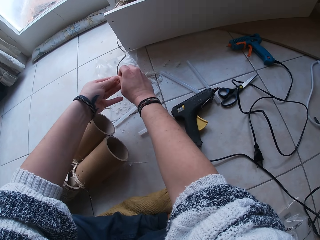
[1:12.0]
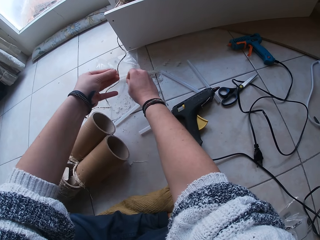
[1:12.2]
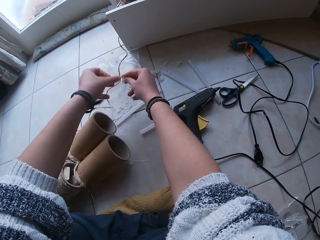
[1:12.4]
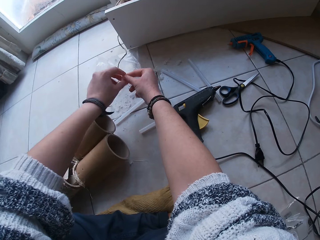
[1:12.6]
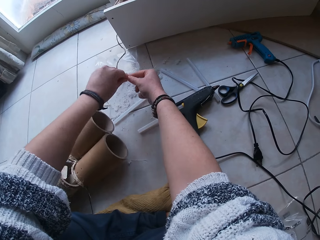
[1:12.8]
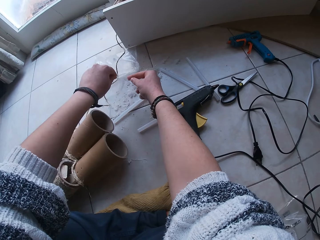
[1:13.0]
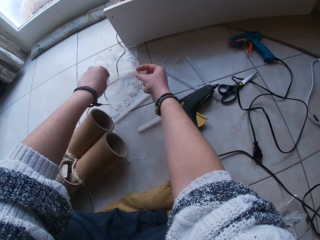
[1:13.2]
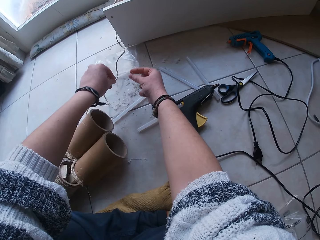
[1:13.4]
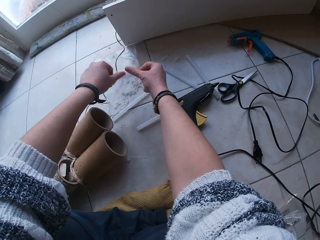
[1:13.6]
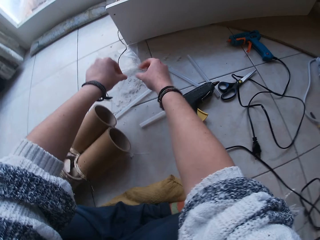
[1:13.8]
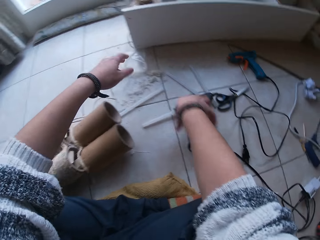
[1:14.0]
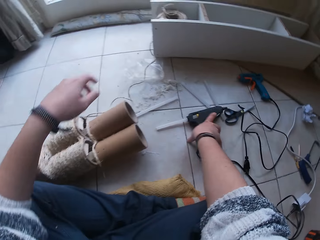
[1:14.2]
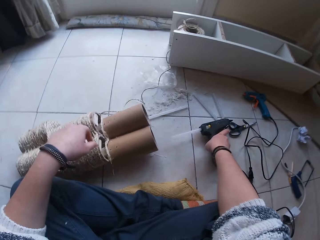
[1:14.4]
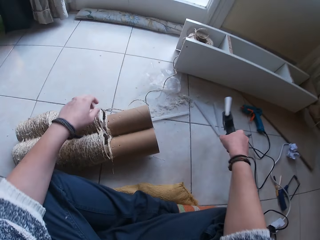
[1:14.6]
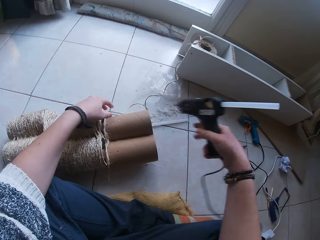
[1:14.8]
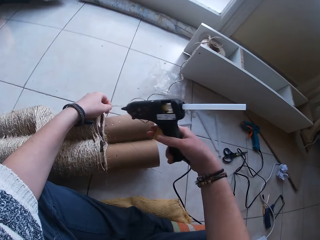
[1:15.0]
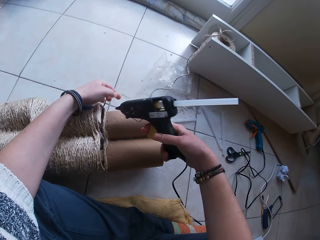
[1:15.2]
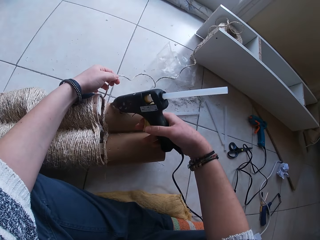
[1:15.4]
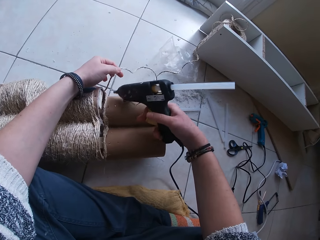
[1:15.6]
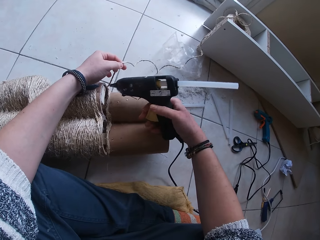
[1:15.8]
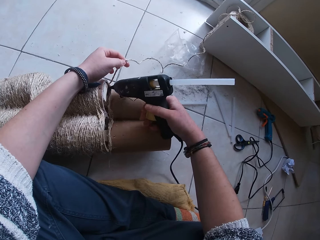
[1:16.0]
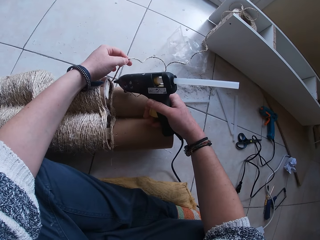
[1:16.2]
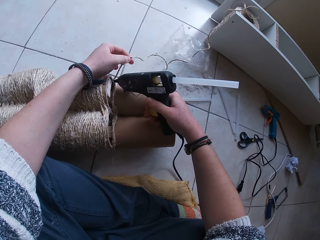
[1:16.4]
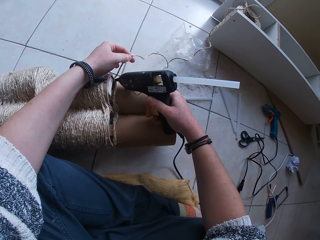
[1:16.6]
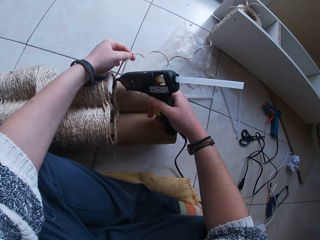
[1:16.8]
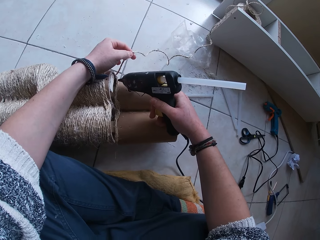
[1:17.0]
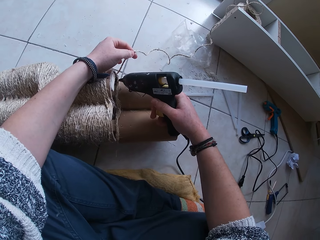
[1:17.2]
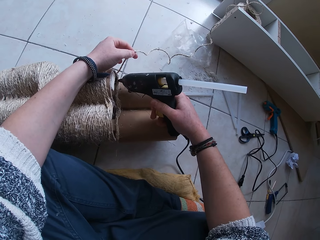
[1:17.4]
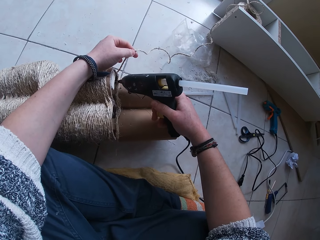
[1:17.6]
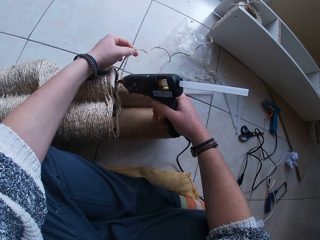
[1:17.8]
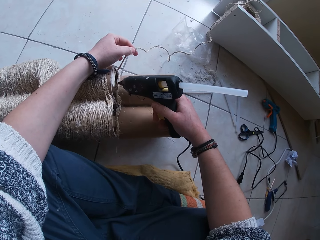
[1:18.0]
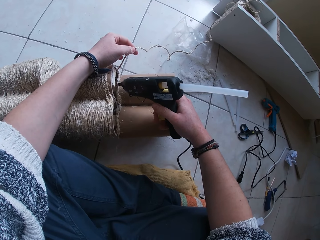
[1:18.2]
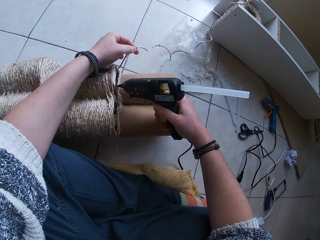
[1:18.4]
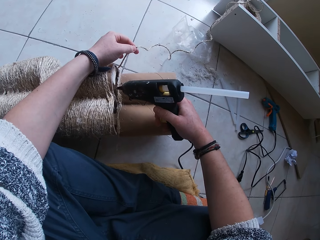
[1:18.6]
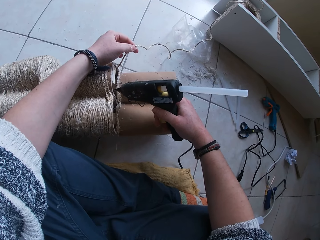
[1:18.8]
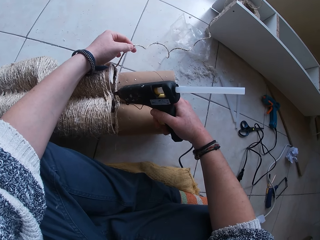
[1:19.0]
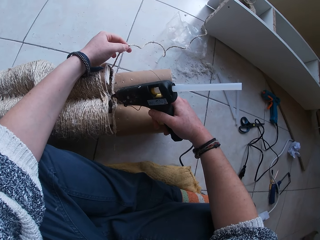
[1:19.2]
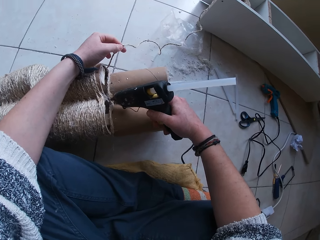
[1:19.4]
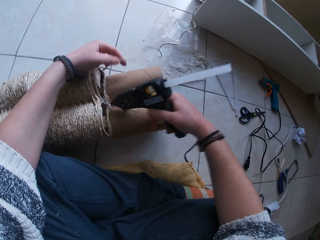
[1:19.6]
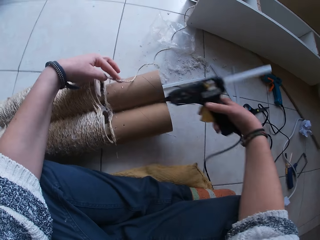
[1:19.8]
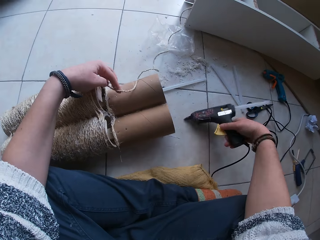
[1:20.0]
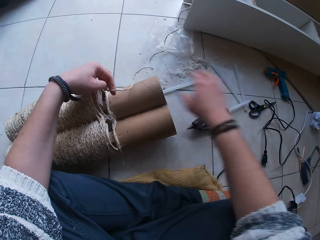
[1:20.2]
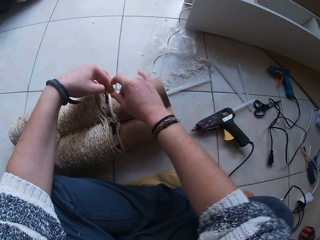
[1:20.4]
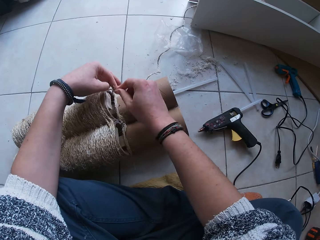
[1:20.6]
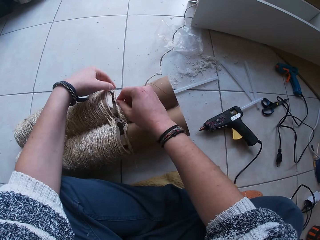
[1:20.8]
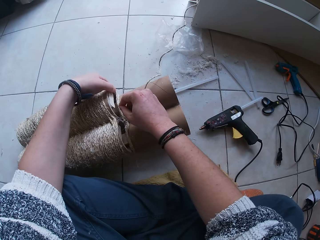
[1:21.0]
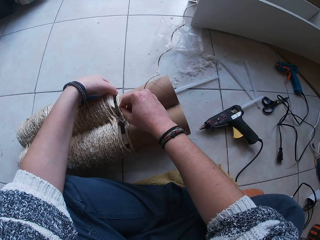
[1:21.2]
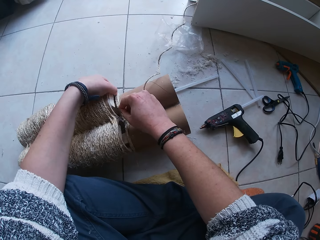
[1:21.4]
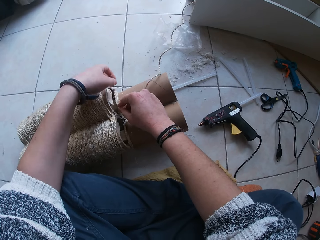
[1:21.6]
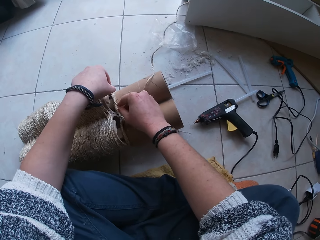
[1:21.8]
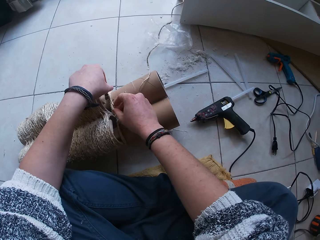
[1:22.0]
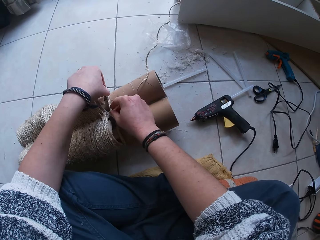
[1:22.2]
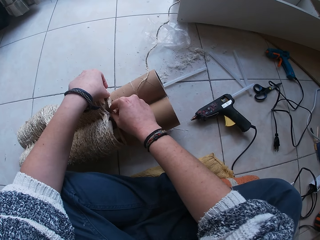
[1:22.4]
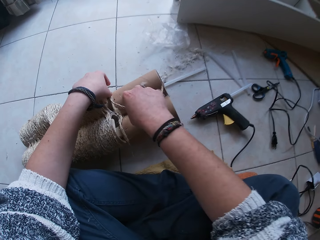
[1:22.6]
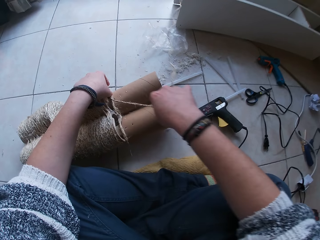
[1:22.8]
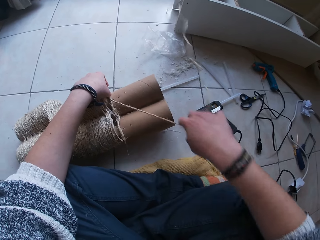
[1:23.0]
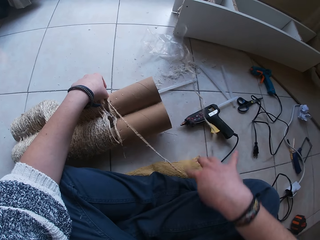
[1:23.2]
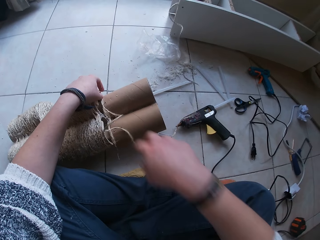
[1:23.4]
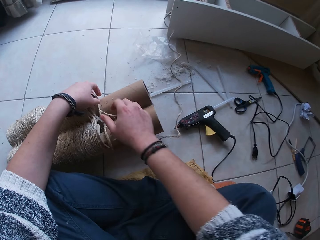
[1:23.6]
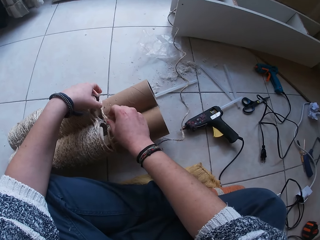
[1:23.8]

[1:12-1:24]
The camera wearer drops the sisal remains on the floor. She picks the glue gun from the floor with her right hand. She holds the string of rope with her left hand. She applies glue on the paper craft with the glue gun in her right hand. She drops the glue gun in her right hand on the floor. She presses the string of rope on the paper craft with her hands. She pulls the string of rope with her right hand.

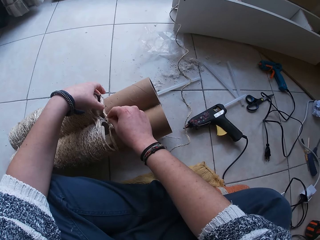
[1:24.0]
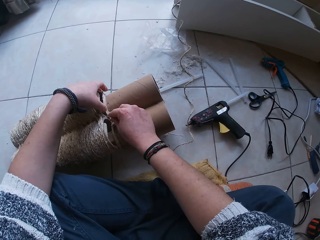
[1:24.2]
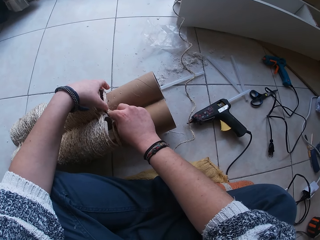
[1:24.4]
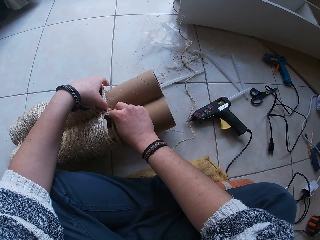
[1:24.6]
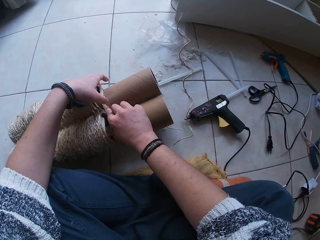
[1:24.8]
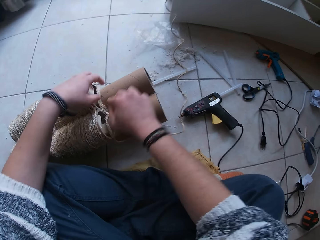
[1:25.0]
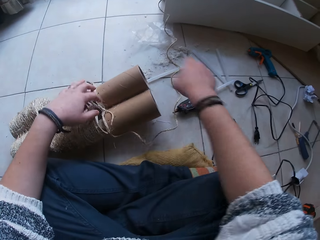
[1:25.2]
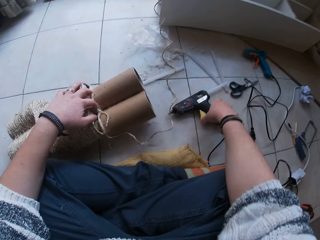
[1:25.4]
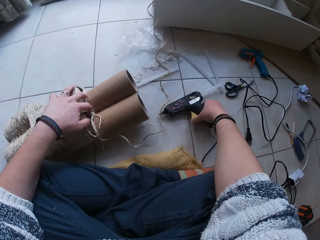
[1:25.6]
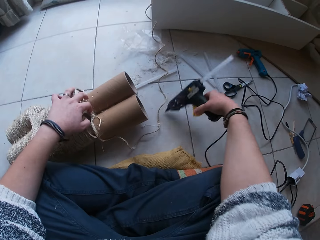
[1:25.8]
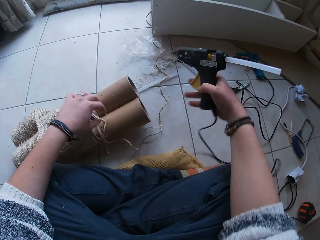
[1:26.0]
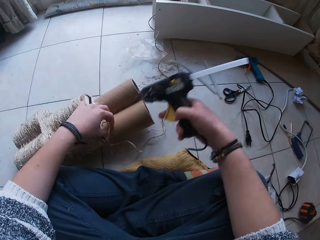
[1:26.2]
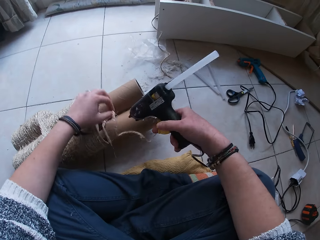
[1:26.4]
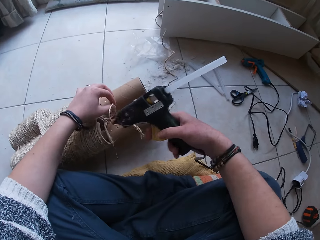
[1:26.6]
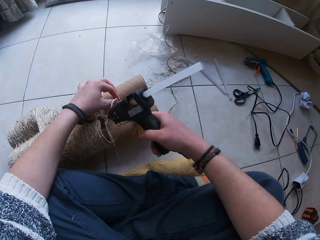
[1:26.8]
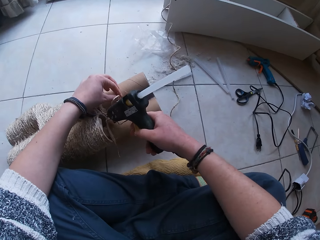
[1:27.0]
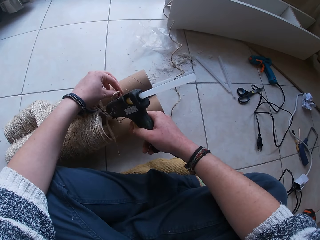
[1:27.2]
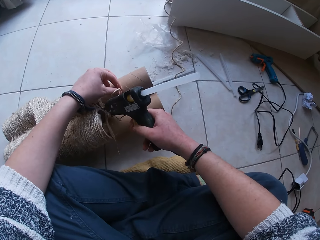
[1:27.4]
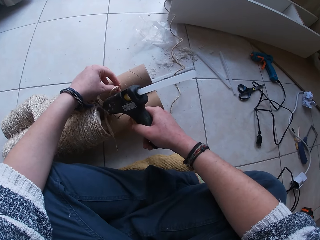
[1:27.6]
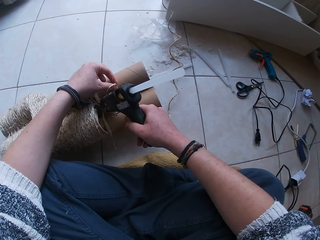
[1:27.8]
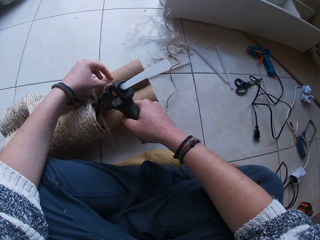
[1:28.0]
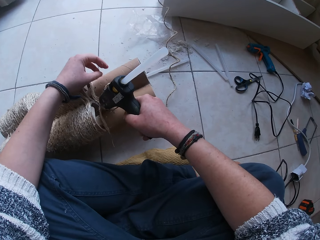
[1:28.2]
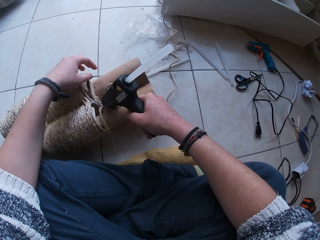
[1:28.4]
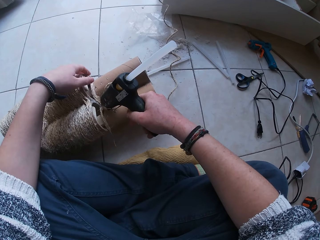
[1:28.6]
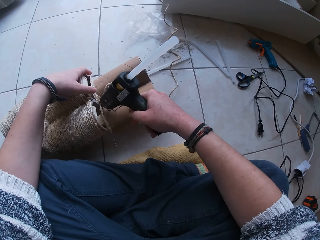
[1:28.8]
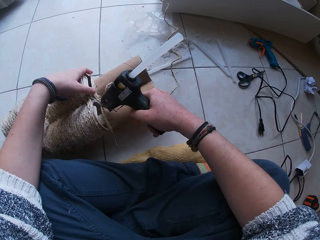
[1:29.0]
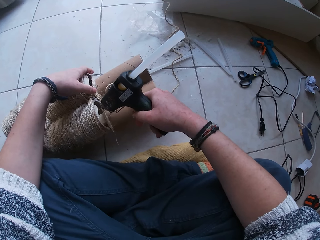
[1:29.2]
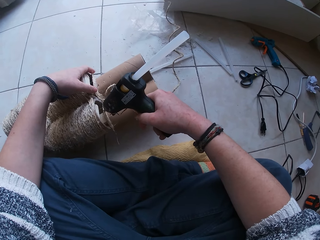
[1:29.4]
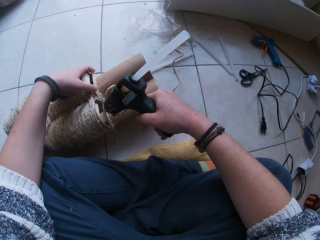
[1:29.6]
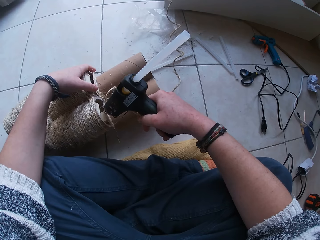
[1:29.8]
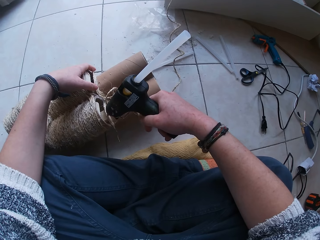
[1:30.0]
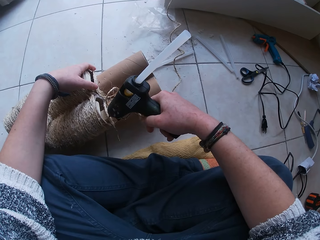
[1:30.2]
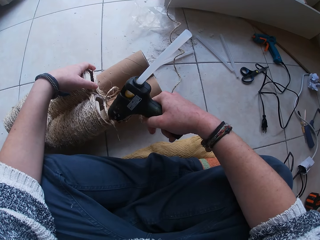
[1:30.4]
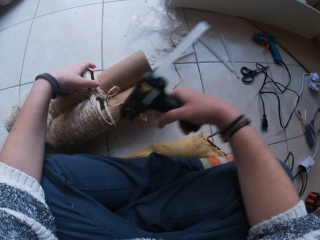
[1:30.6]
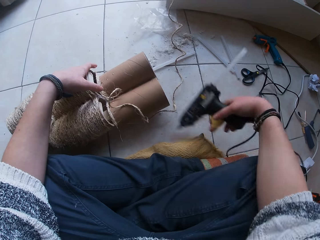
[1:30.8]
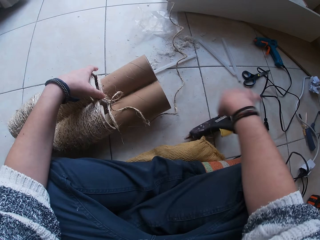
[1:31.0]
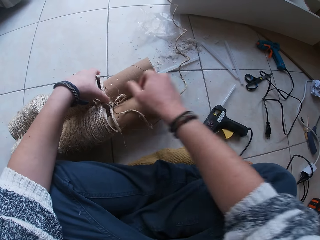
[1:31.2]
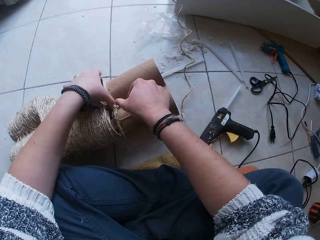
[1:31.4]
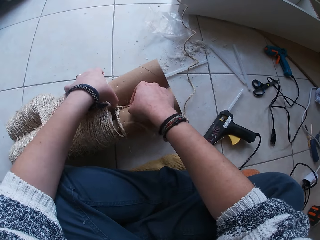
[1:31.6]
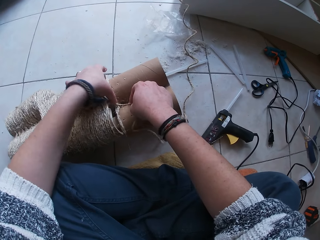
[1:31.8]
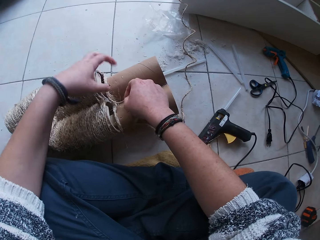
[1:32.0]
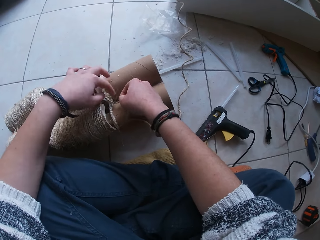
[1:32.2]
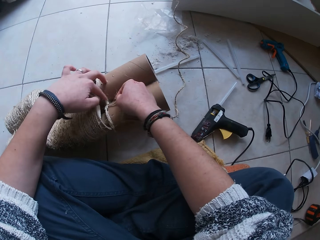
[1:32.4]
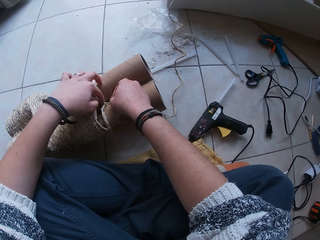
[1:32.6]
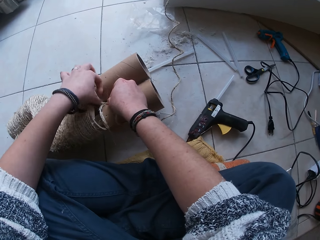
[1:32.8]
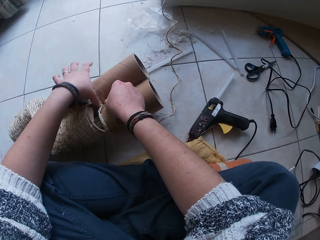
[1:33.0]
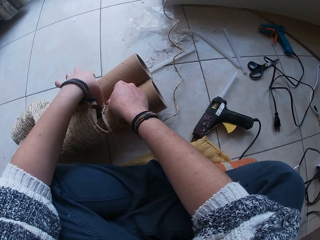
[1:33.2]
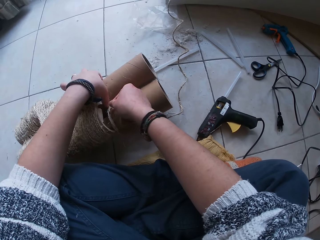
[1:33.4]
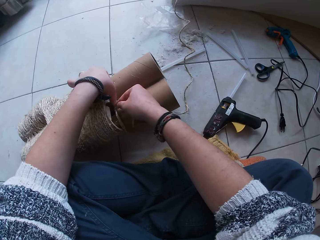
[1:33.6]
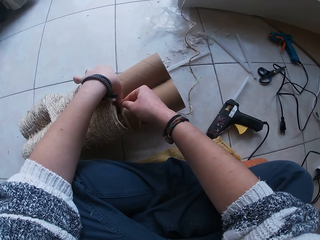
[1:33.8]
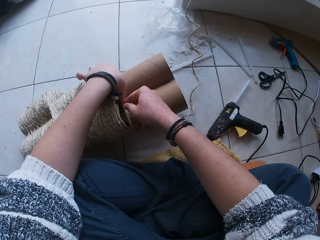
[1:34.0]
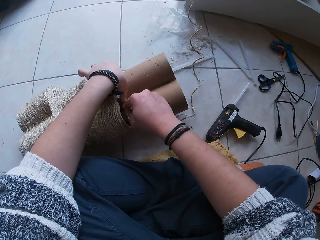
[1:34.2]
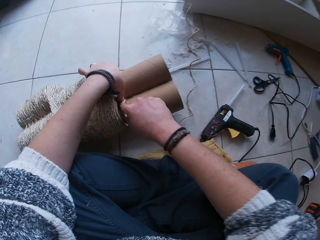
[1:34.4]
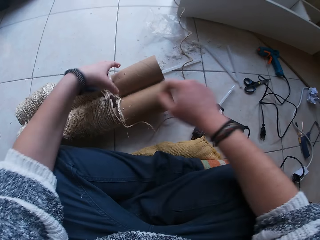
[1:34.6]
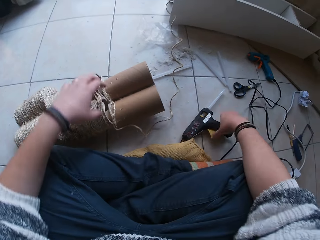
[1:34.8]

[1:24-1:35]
The camera wearer presses the string of rope on the paper craft with her hands. She picks the glue gun from the floor with her right hand. She holds the string of rope with her left hand. She applies glue on the paper craft with the glue gun in her right hand. She drops the glue gun in her right hand on the floor. She presses the string of rope on the paper craft with her hands.
